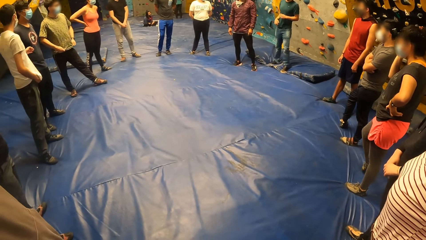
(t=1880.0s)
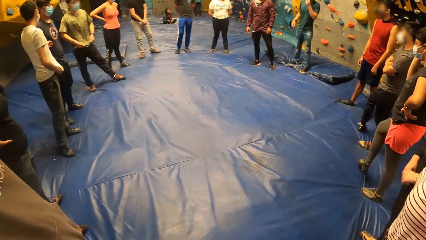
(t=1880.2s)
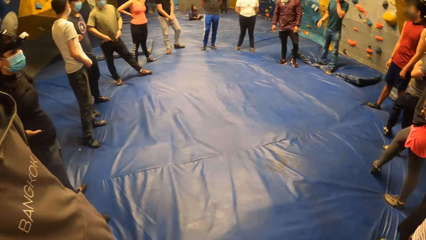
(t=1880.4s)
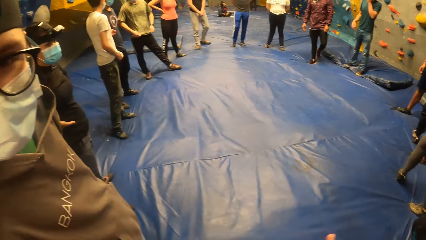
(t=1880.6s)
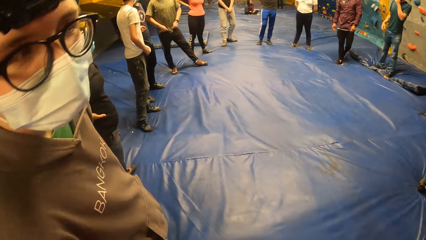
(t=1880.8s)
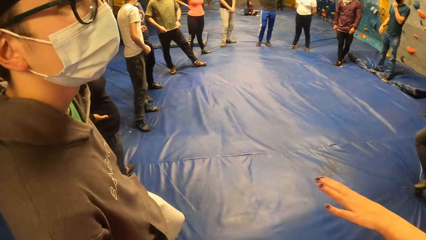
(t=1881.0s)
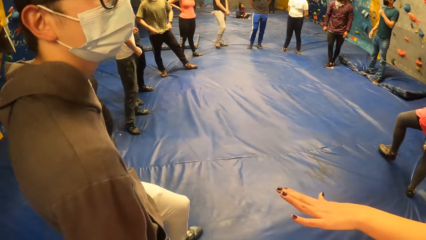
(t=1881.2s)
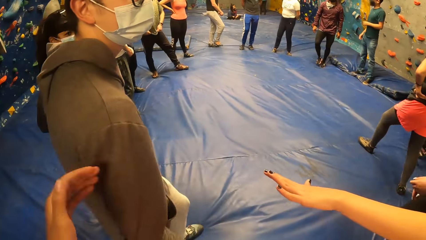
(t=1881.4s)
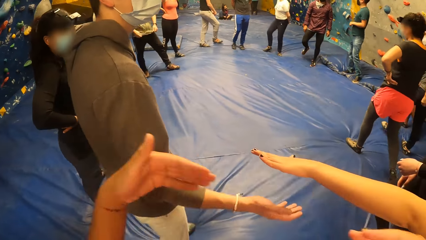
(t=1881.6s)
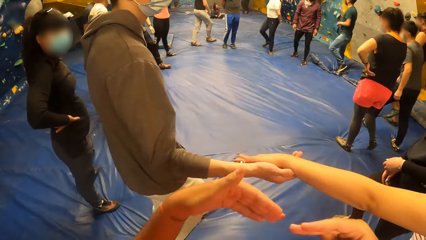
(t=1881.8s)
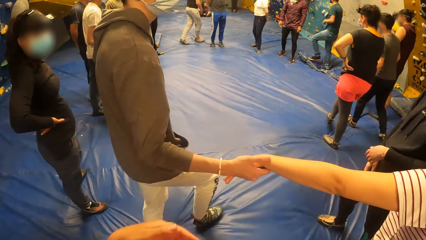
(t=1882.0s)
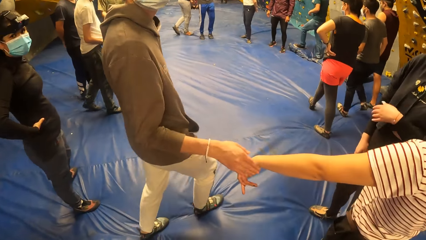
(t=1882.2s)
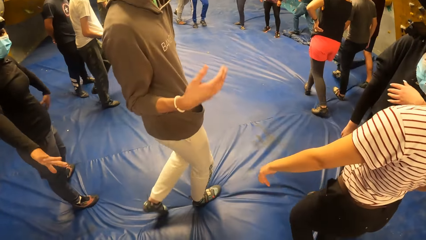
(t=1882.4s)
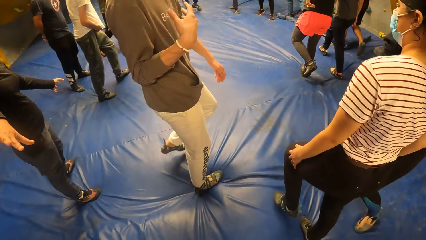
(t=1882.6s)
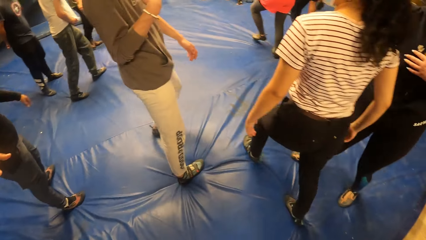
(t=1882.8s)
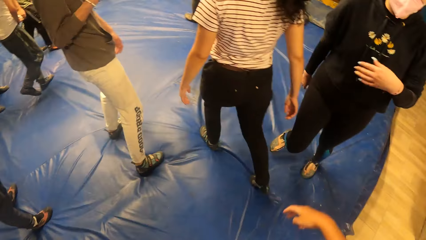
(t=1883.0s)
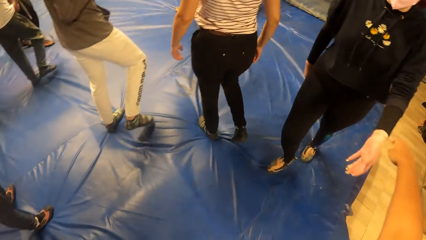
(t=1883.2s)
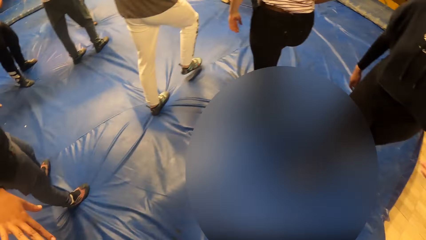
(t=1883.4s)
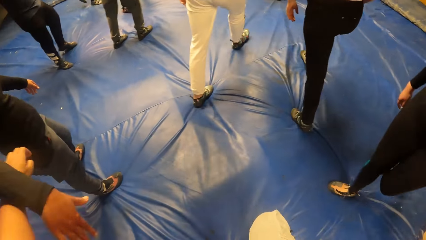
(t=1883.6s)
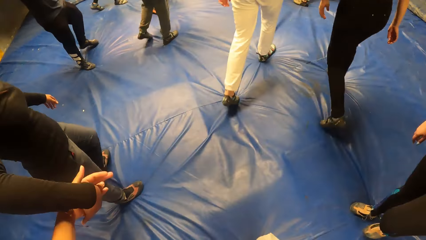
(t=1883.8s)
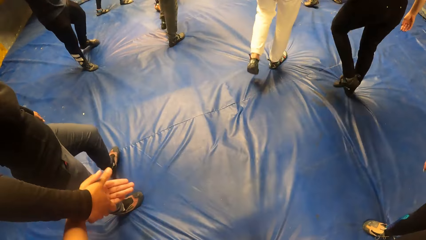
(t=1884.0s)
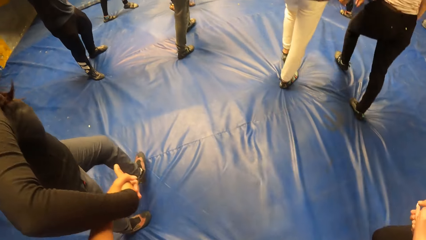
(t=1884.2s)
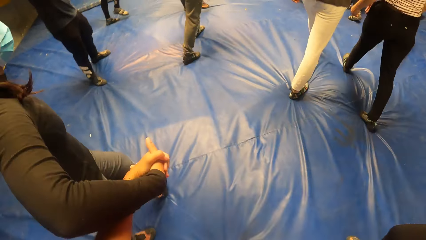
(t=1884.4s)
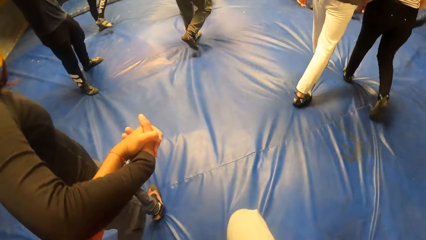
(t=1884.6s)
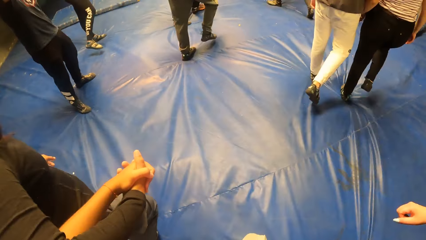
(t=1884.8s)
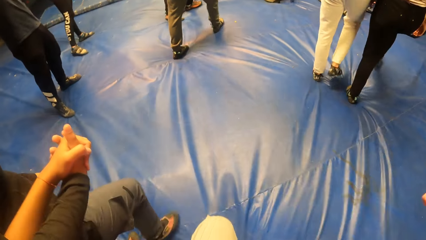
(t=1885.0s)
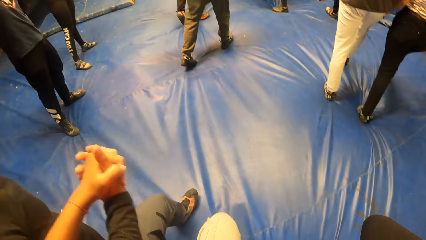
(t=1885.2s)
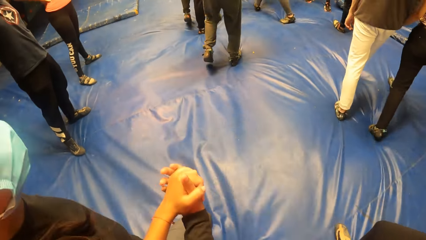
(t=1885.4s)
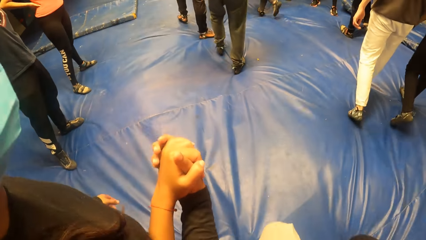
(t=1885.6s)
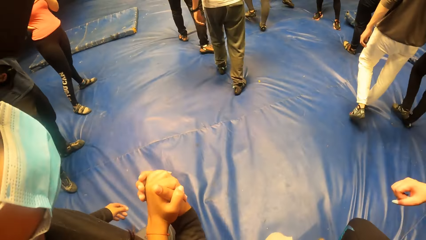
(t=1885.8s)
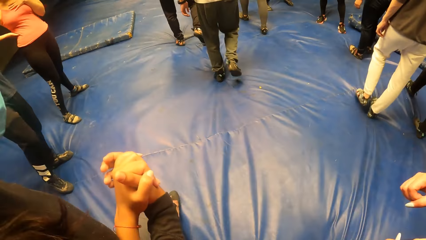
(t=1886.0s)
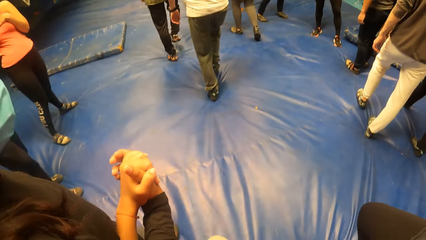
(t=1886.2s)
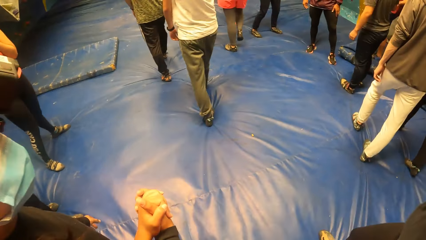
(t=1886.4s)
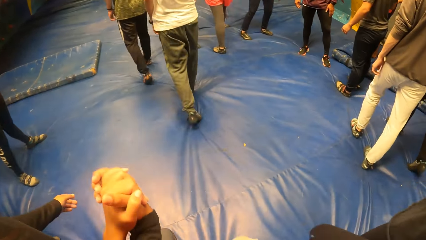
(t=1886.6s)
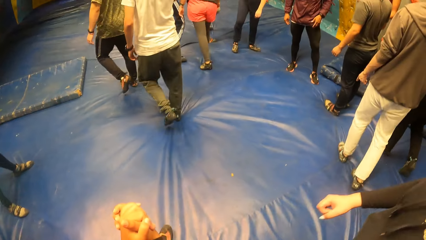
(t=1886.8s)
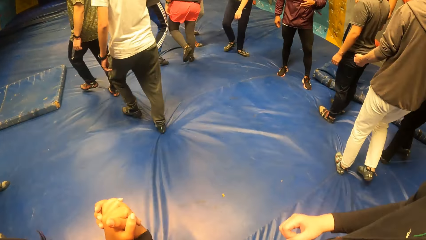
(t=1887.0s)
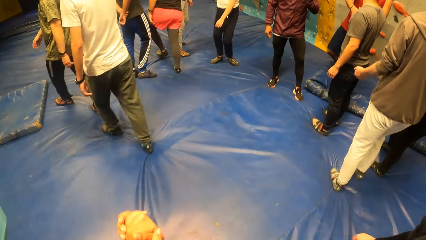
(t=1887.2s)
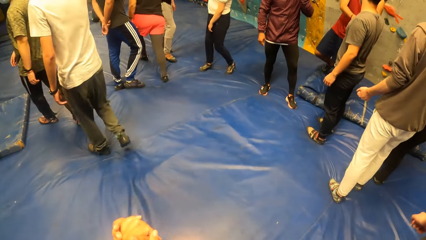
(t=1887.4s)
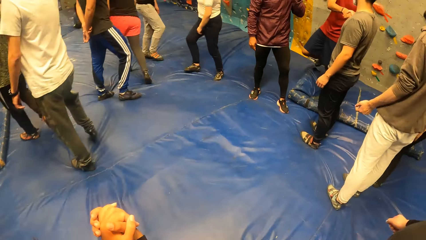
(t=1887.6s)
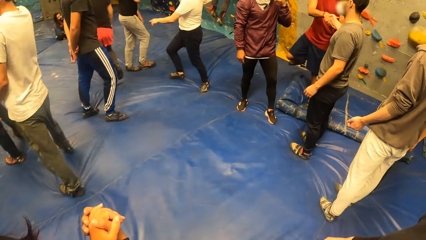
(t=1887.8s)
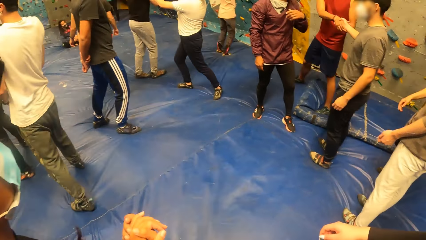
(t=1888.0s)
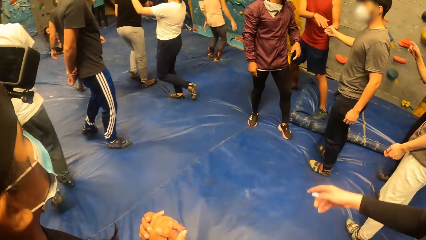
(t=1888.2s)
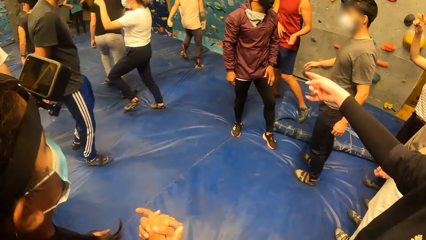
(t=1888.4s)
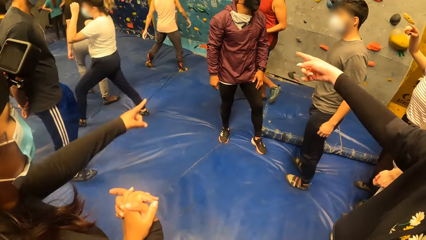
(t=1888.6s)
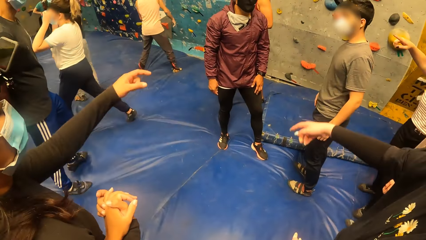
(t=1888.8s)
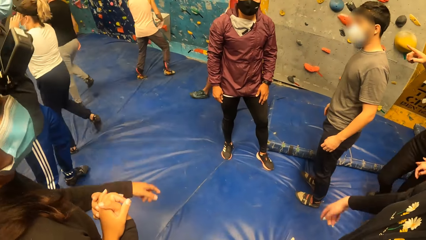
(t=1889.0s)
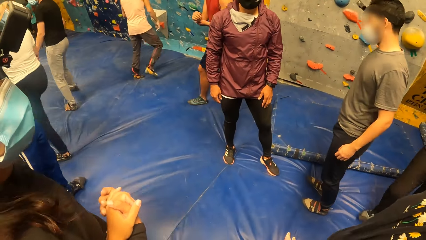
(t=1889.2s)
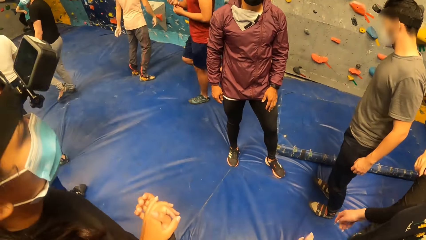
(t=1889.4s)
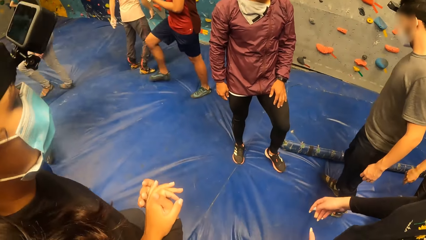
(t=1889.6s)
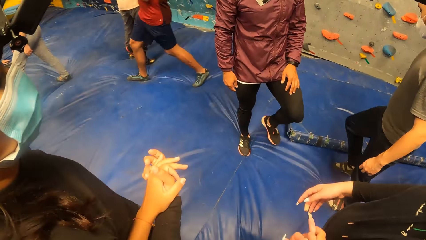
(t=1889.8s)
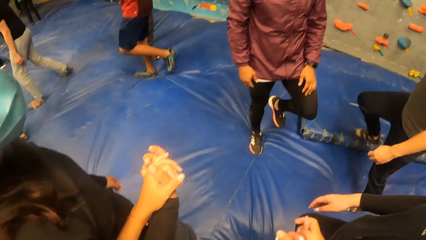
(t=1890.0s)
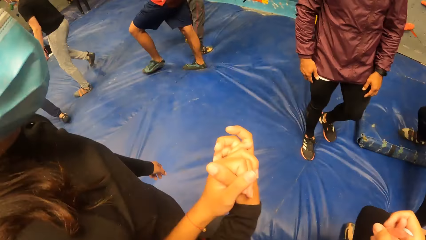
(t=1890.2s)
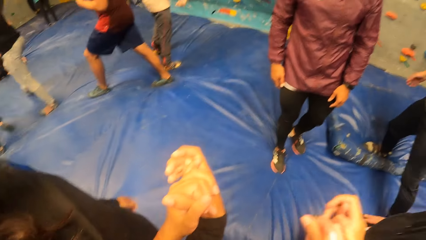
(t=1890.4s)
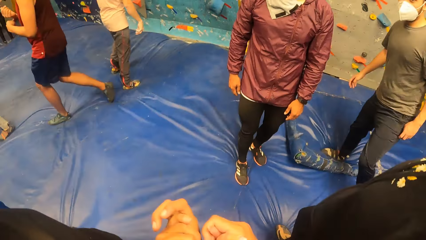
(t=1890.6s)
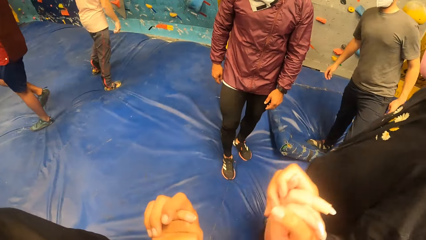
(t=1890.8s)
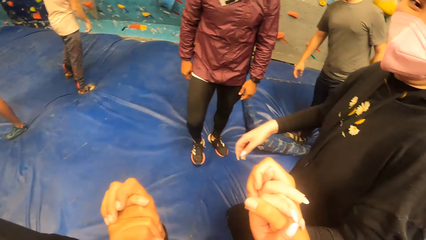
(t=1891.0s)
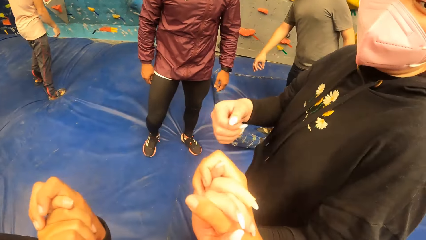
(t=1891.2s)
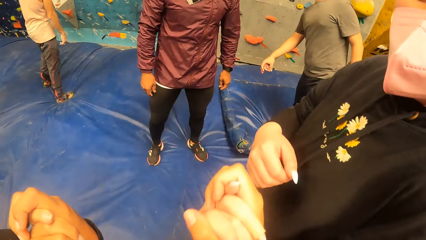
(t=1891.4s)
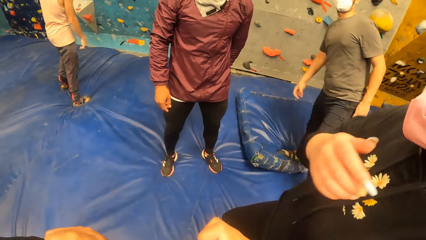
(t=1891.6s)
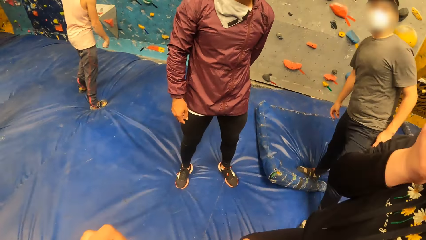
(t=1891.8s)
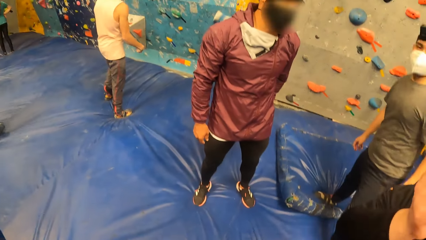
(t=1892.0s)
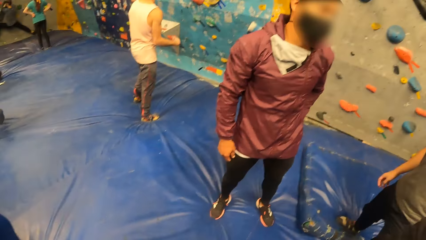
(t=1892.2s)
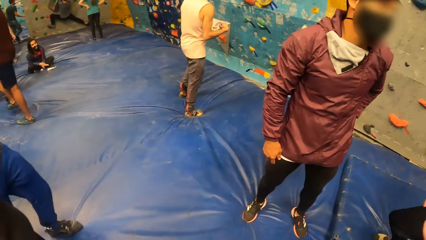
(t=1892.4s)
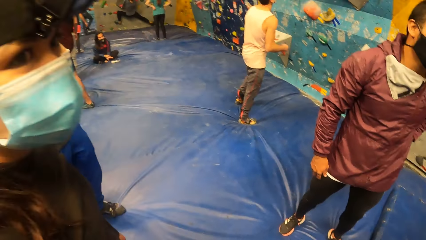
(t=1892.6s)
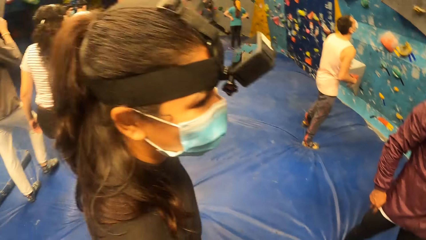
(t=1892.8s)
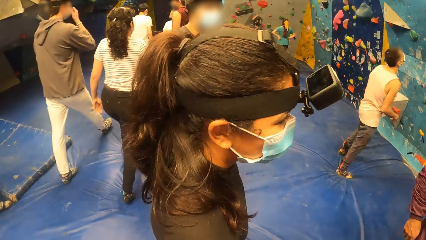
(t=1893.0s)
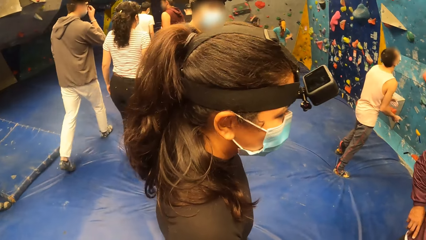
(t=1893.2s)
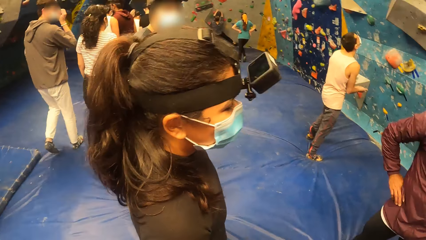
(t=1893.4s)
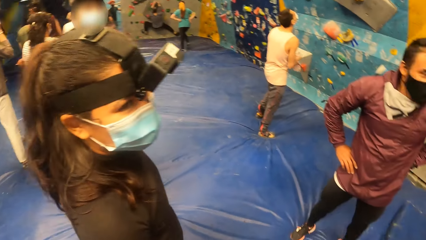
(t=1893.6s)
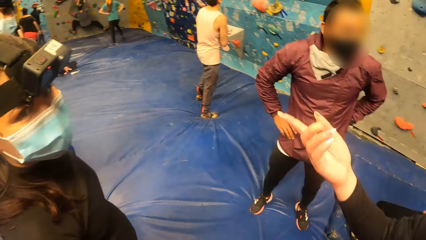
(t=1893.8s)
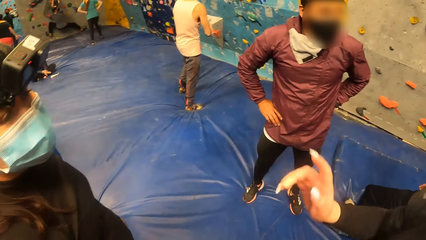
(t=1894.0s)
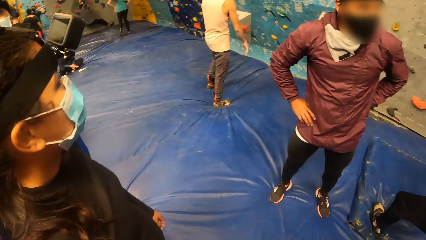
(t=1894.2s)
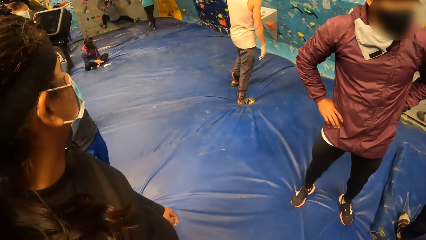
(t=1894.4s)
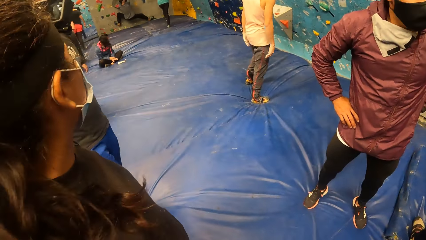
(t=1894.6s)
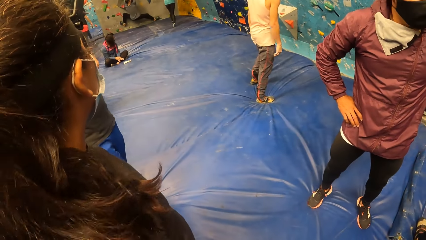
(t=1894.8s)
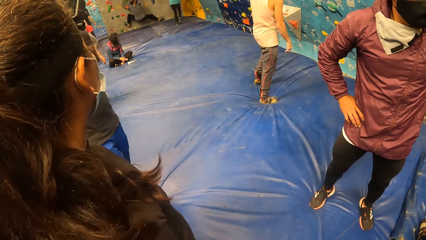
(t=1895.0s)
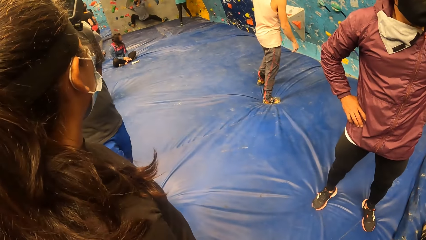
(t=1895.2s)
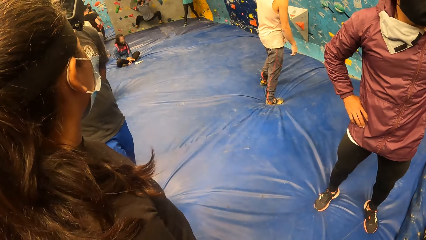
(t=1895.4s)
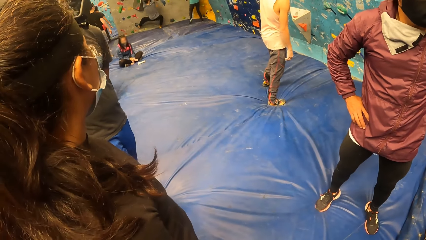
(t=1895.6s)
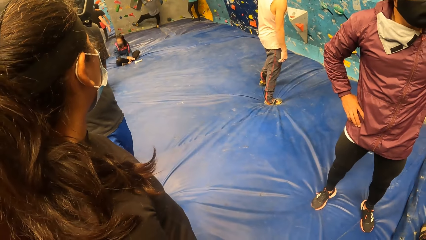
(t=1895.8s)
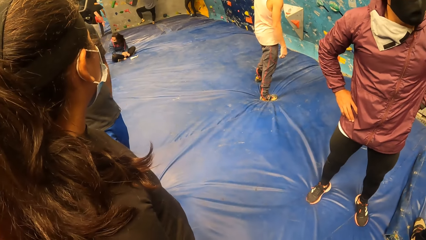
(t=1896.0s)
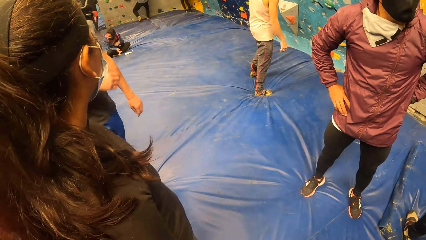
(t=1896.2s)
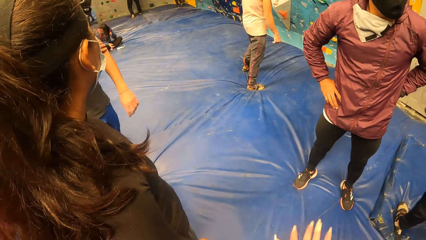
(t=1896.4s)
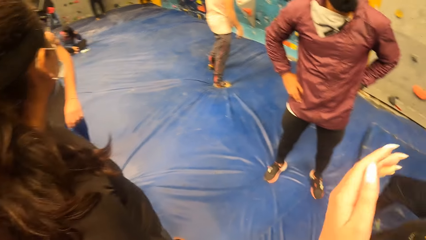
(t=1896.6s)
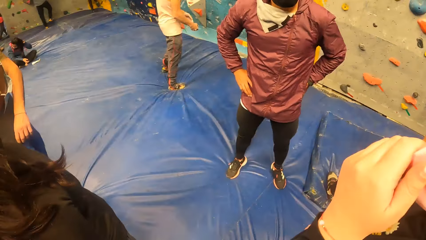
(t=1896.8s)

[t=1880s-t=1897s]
The camera wearer moves hands. They look around. They move a hand. They look around. They lock hands with a woman and another woman. They walk around with the first woman. The first woman points a finger and moves a hand. The camera wearer walks around with the first woman. They hold hands with the other woman. They walk around with the first woman and the other woman. The other woman moves a hand. The camera wearer walks around.
